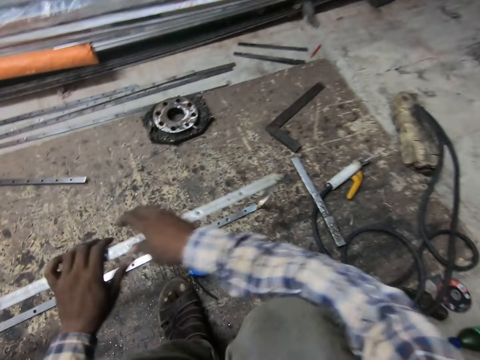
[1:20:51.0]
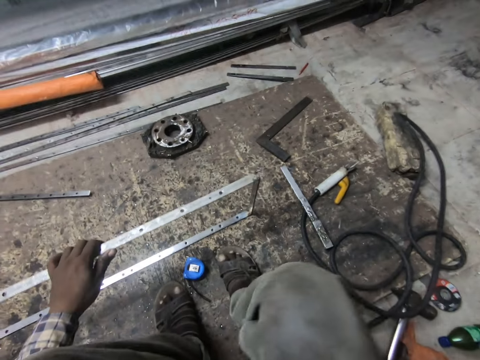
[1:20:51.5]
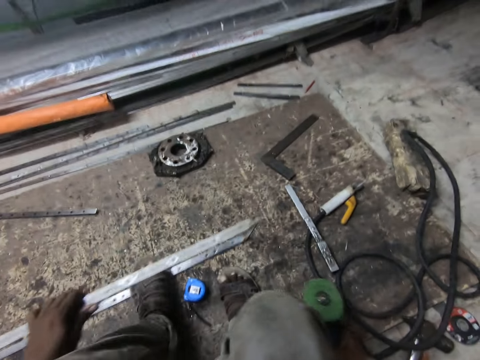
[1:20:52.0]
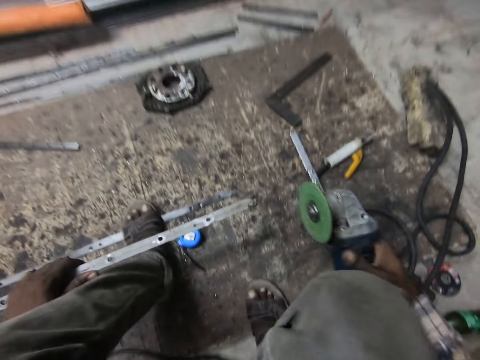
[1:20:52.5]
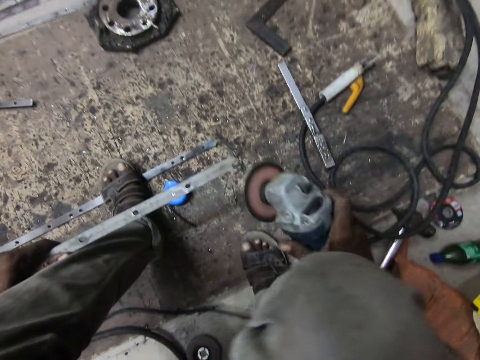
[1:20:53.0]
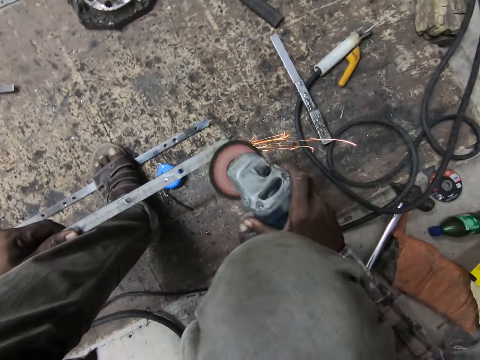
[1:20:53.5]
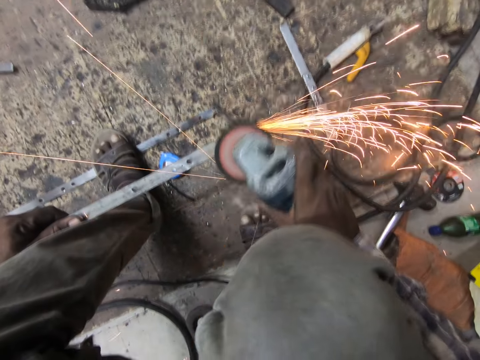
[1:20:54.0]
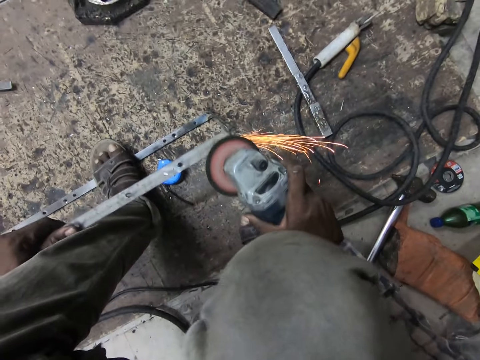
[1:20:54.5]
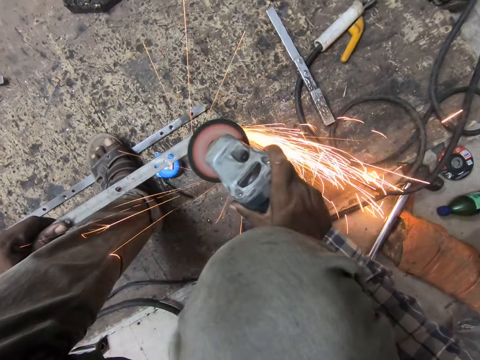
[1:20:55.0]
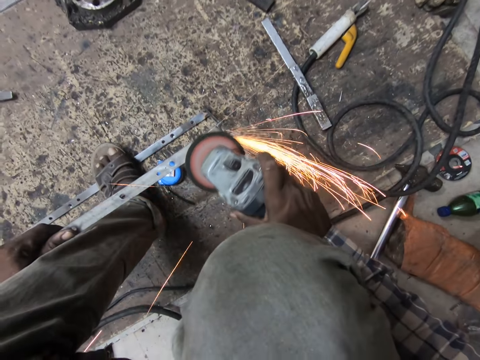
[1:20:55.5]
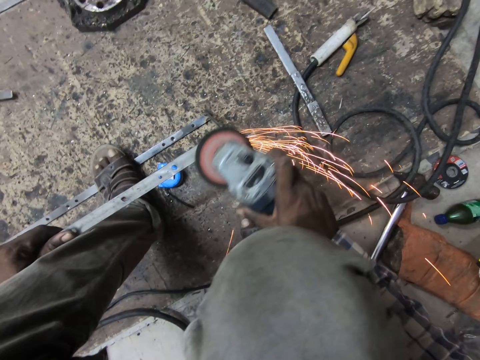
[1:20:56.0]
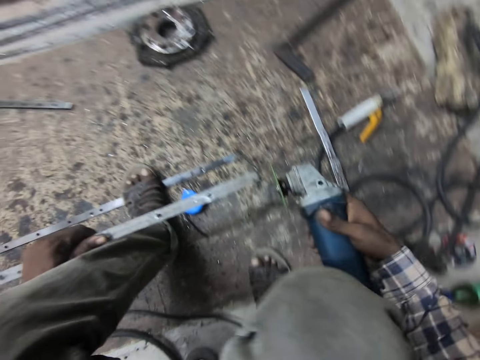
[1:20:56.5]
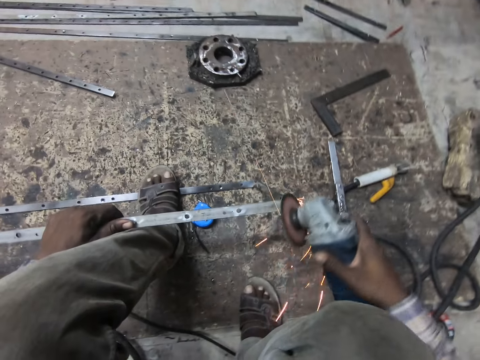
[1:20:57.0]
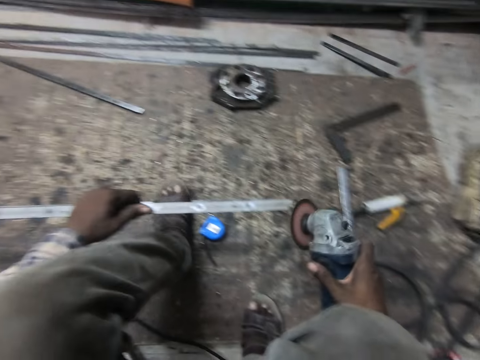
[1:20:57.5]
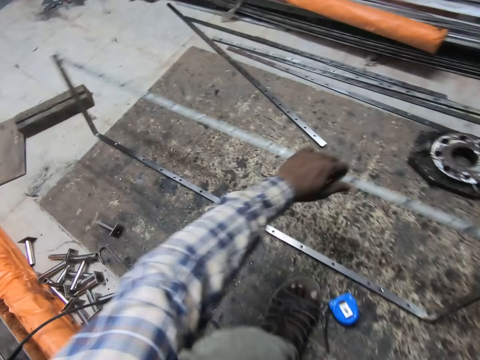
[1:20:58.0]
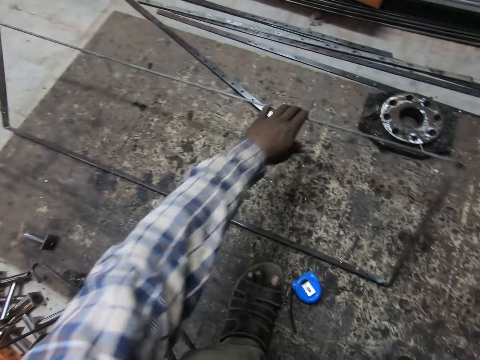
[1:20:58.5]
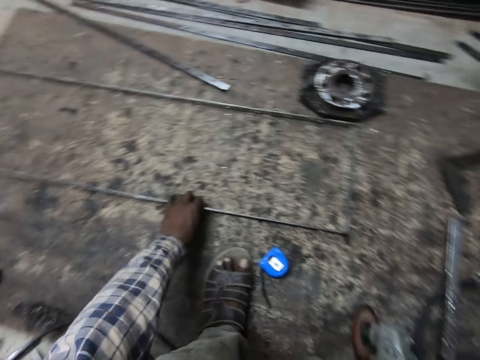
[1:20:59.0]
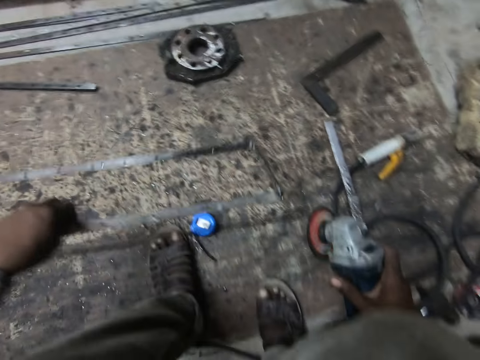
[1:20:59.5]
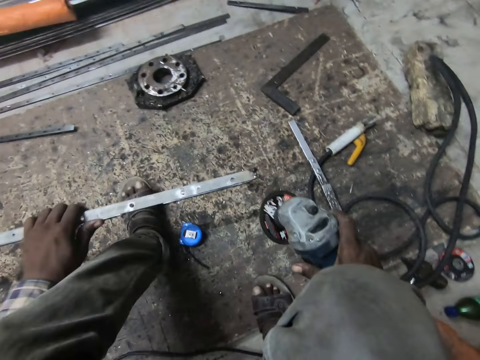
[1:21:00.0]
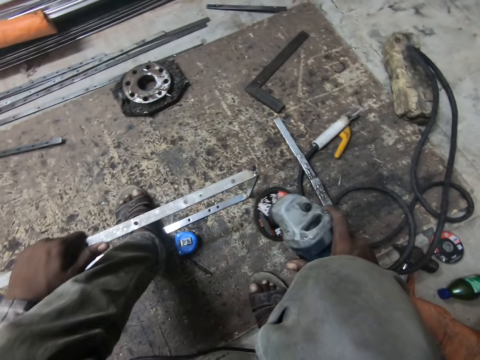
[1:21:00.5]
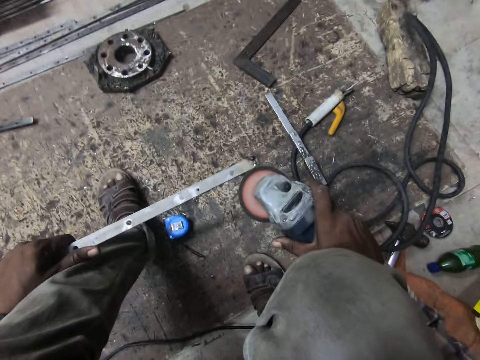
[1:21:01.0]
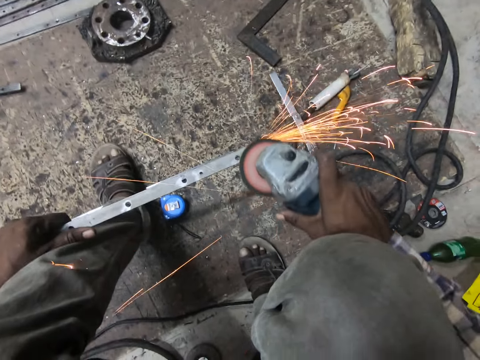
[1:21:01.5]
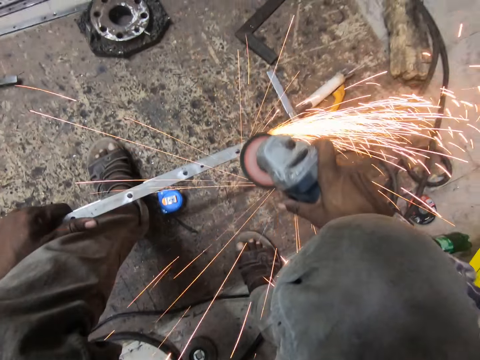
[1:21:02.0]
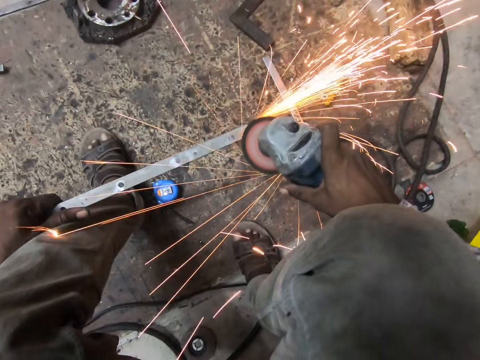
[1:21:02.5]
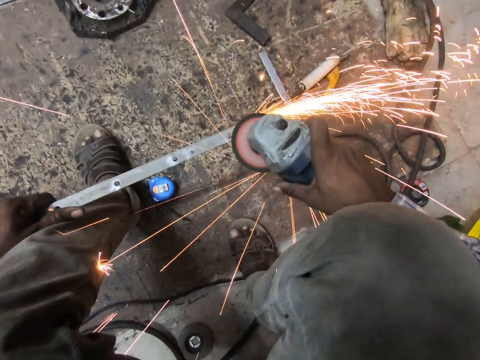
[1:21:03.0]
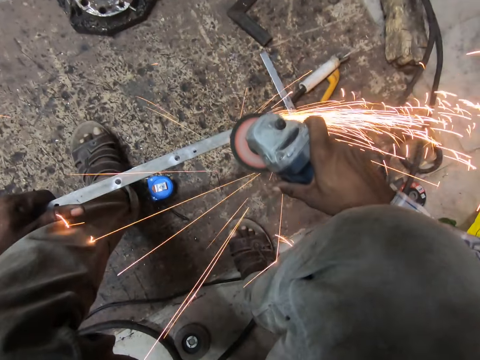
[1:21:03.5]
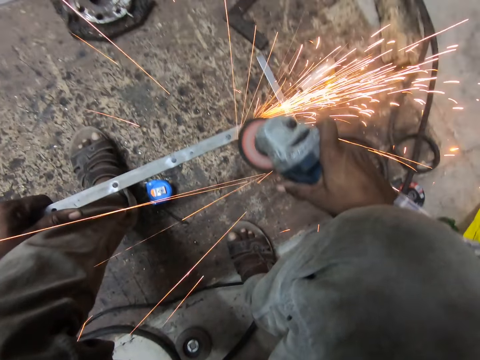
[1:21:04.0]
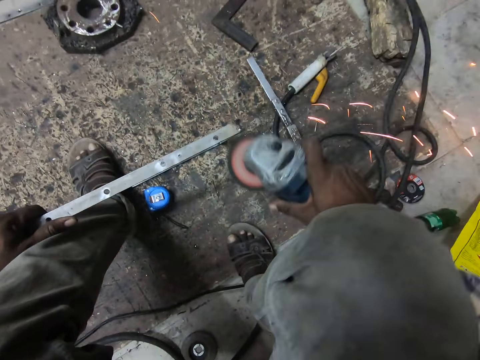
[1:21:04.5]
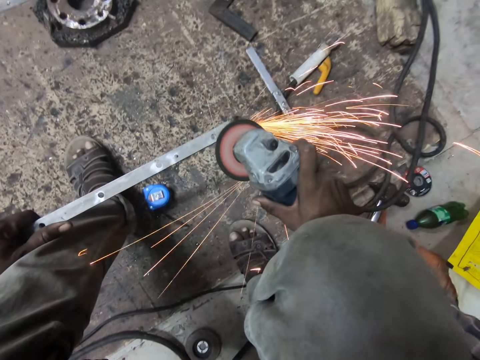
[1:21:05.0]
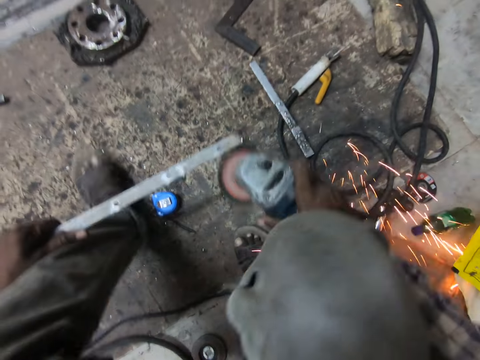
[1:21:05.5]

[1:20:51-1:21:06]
The camera wearer drops the metal. He picks up the angle grinder from the wooden slab with his right hand. He puts his left leg on the welded metal. He polishes the welded metal with the angle grinder. He turns the welded metal over with his left hand. He drops the metal. He polishes the welded metal with the angle grinder.

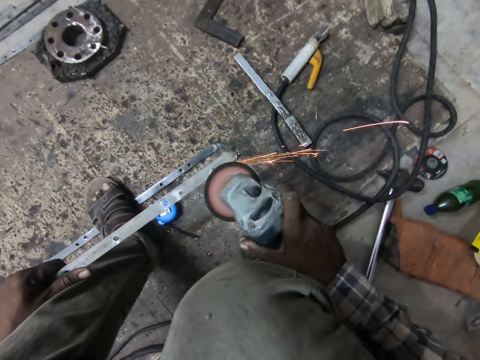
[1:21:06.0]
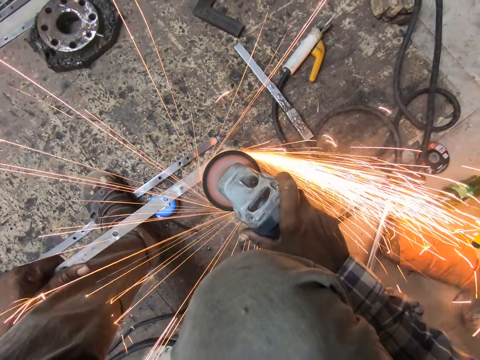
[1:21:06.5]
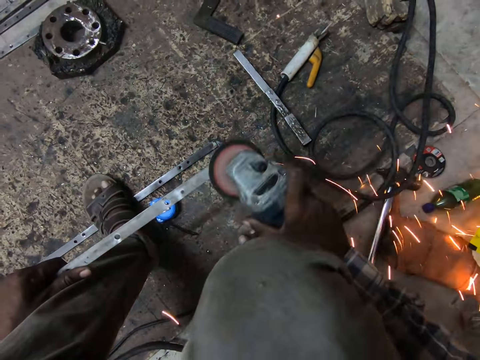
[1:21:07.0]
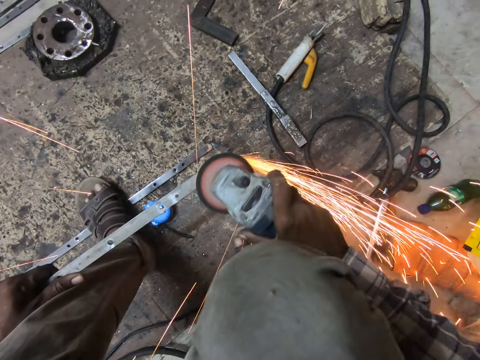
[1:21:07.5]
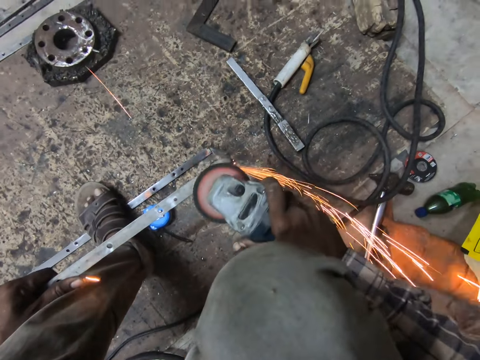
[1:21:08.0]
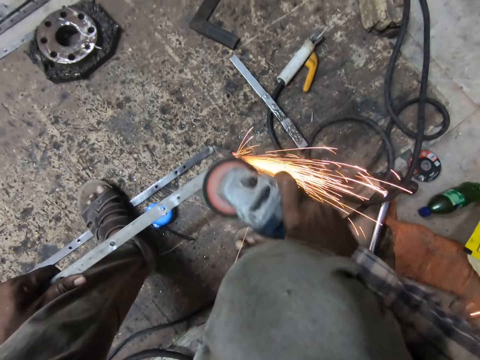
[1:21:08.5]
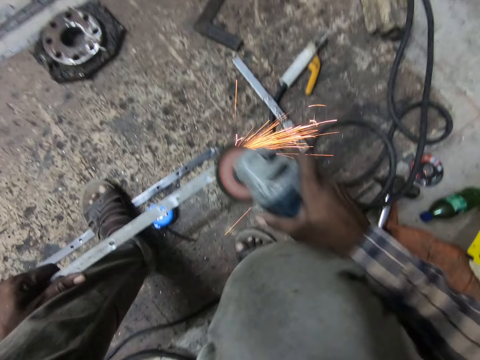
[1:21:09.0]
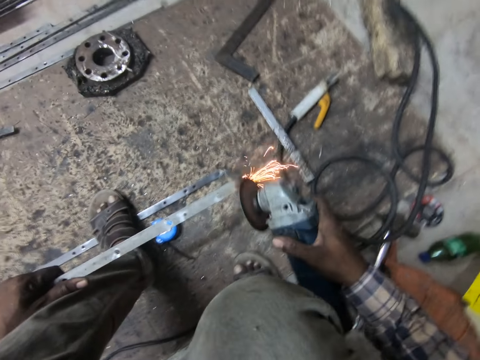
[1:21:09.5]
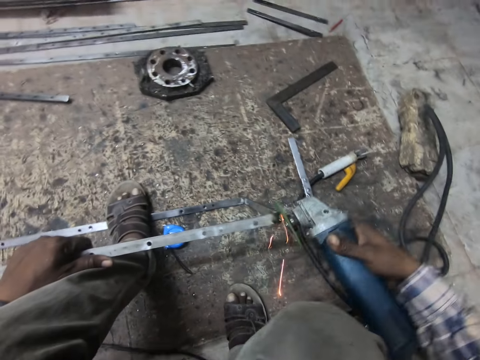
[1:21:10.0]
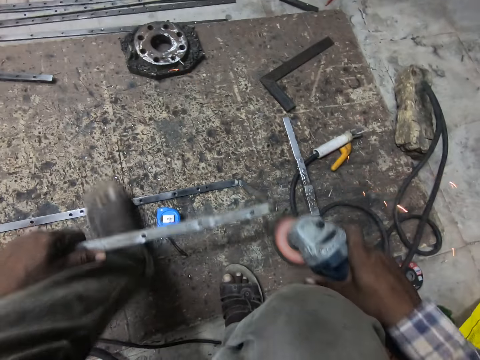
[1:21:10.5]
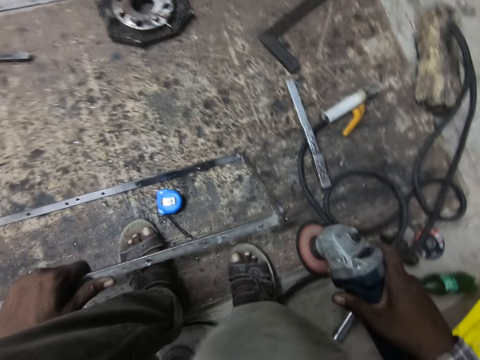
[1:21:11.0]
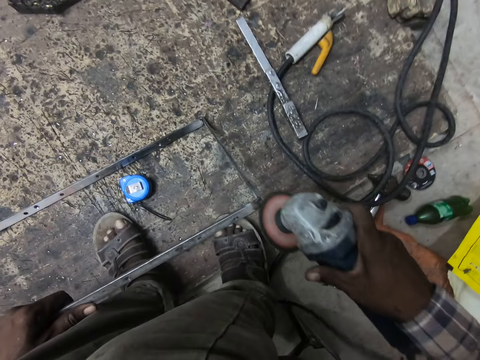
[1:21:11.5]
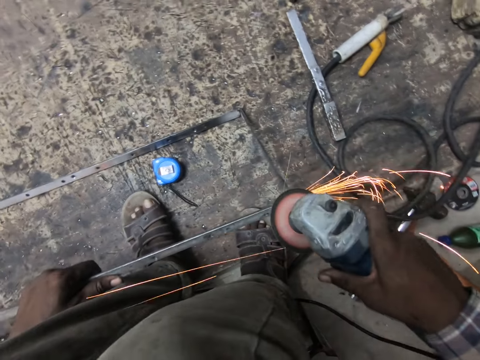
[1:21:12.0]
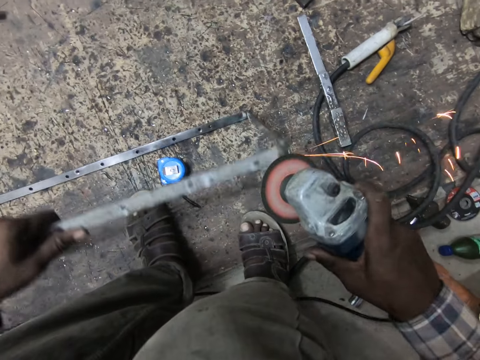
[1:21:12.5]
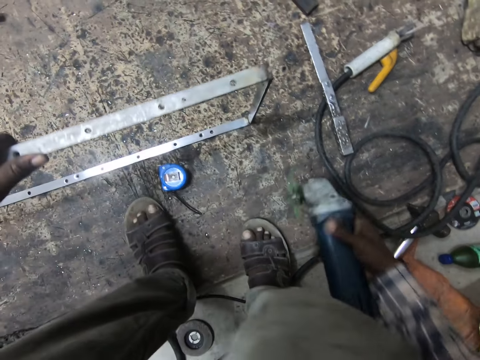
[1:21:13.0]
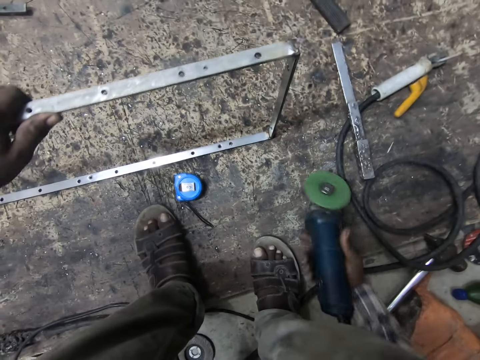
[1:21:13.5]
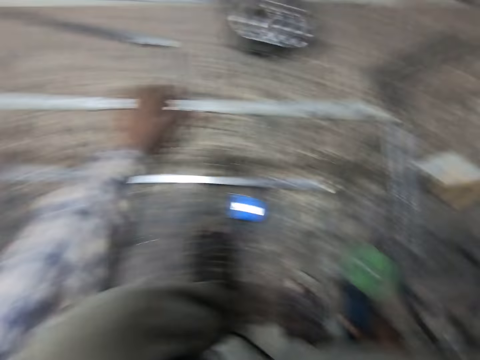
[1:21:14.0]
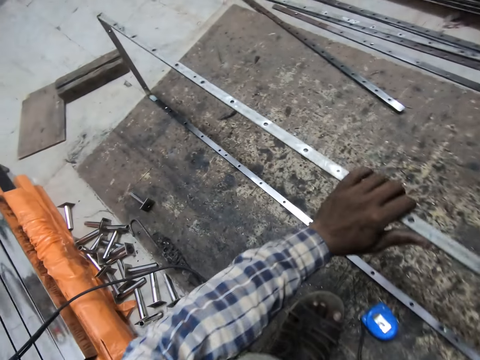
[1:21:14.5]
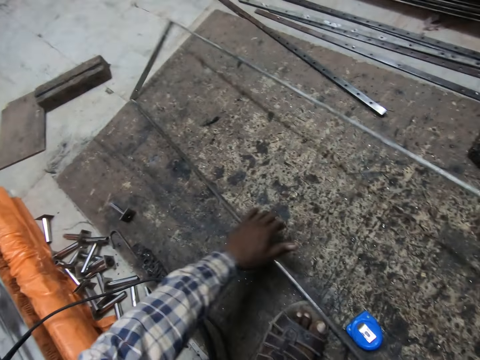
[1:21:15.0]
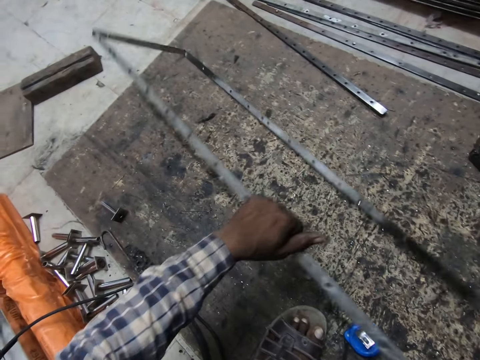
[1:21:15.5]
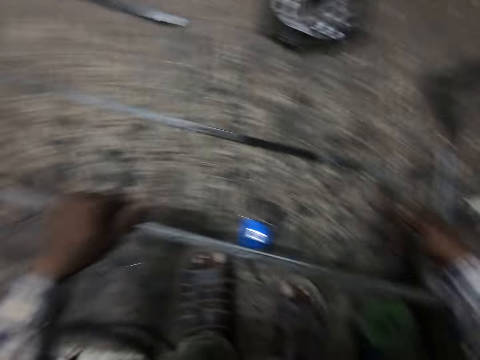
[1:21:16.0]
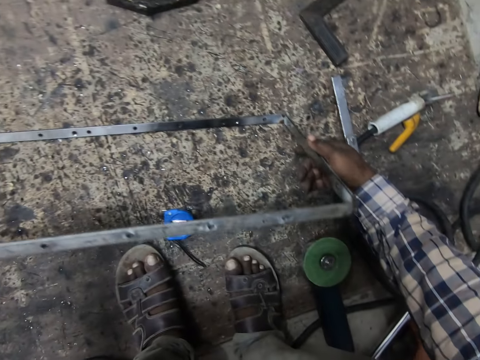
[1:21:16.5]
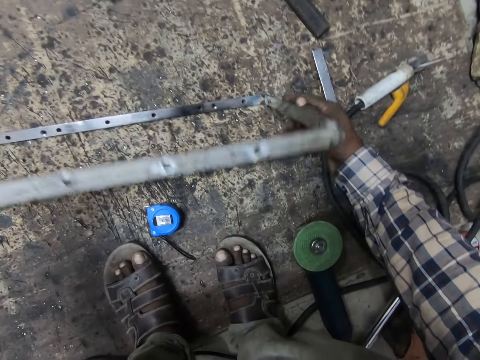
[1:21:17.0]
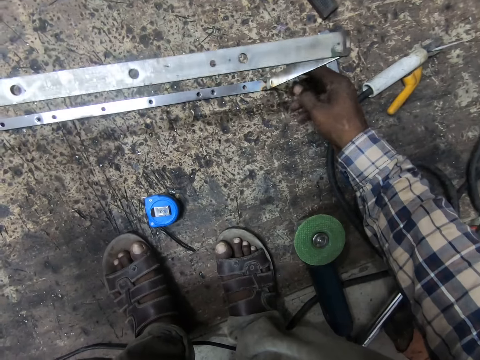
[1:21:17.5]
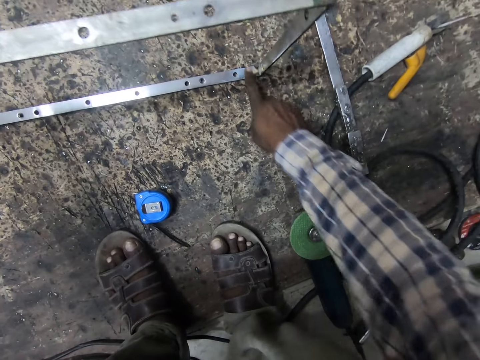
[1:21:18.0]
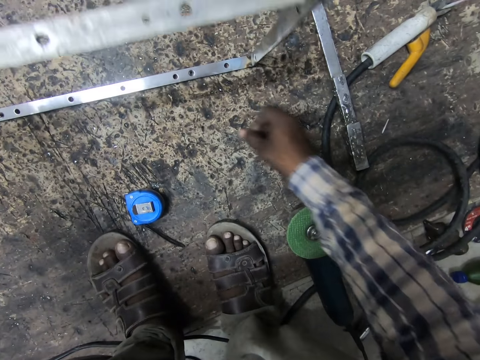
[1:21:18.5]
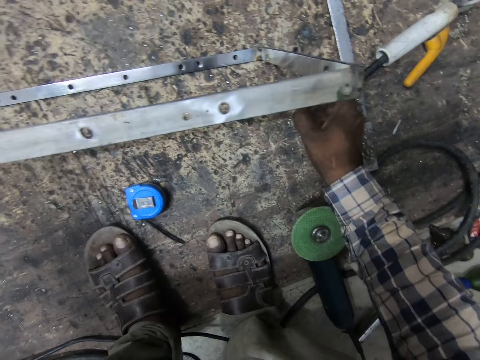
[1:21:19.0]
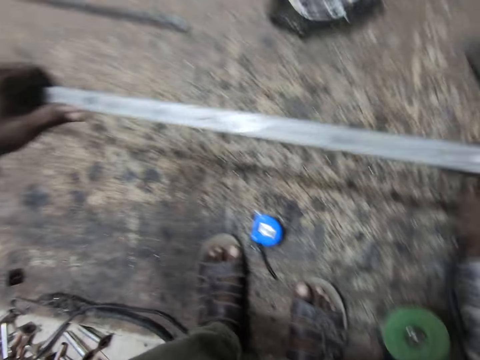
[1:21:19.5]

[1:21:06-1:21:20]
The camera wearer drops the angle grinder on the wooden slab with his right hand. He checks the welded metal. He turns the metal over.
